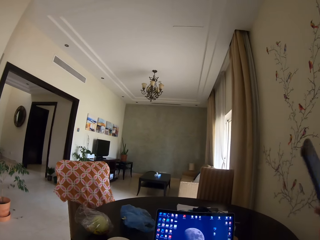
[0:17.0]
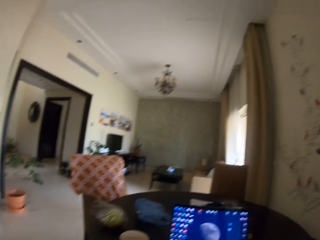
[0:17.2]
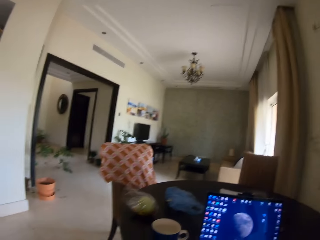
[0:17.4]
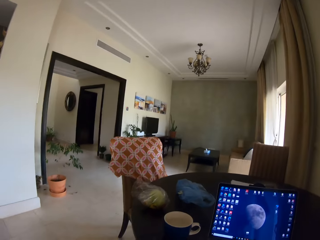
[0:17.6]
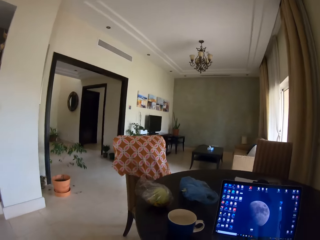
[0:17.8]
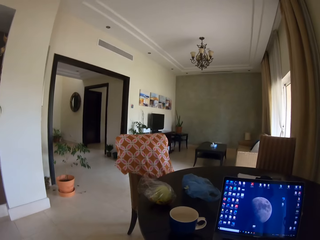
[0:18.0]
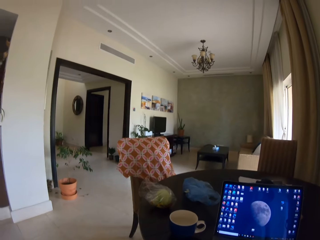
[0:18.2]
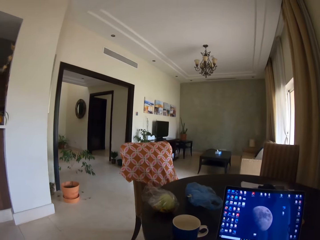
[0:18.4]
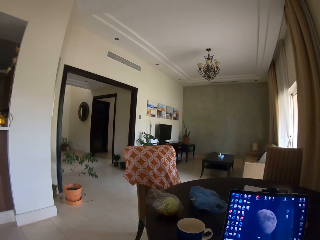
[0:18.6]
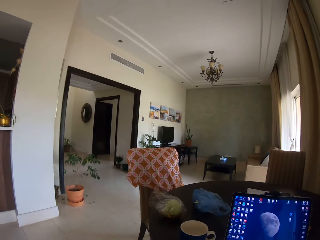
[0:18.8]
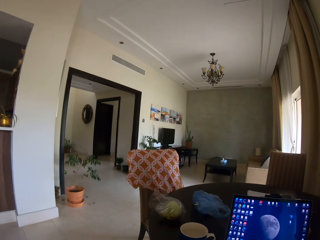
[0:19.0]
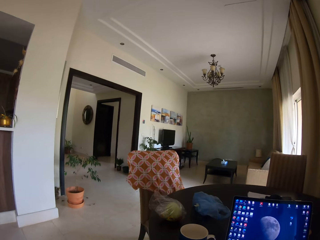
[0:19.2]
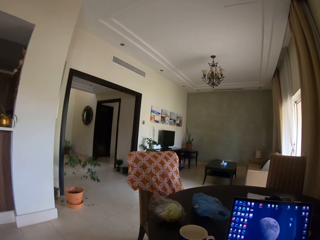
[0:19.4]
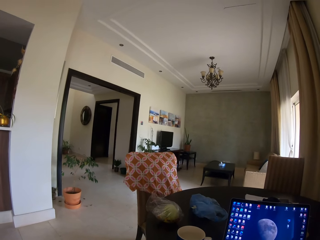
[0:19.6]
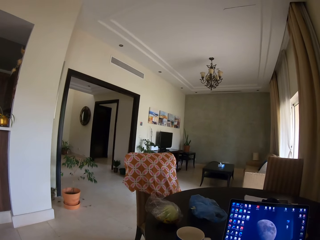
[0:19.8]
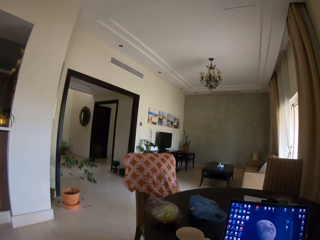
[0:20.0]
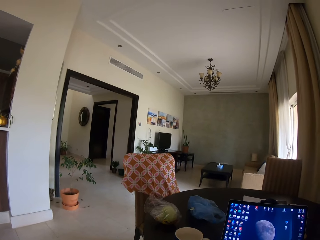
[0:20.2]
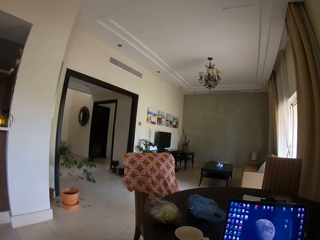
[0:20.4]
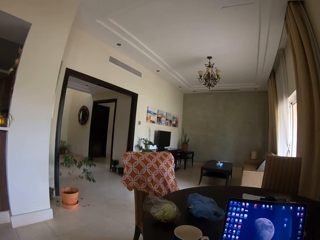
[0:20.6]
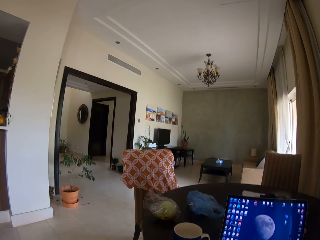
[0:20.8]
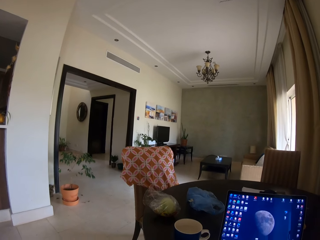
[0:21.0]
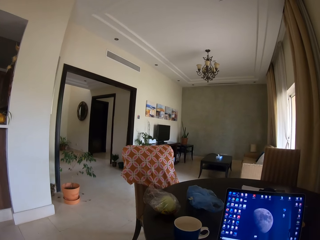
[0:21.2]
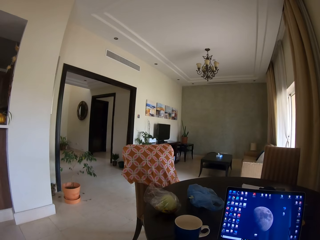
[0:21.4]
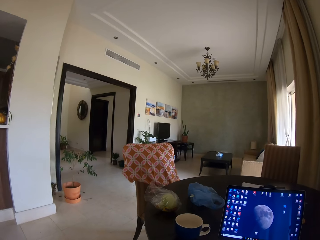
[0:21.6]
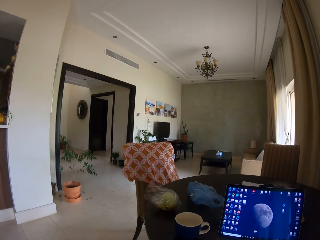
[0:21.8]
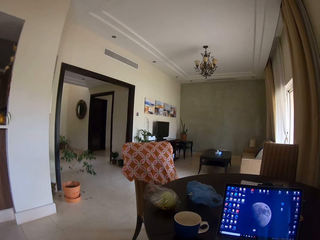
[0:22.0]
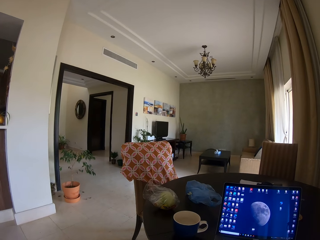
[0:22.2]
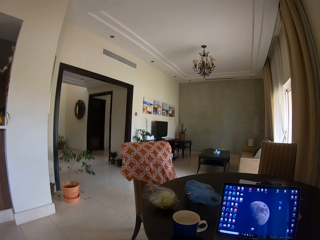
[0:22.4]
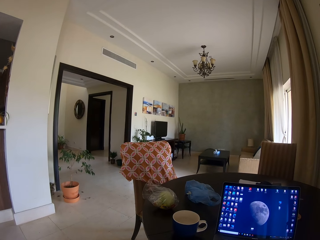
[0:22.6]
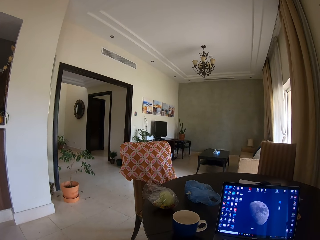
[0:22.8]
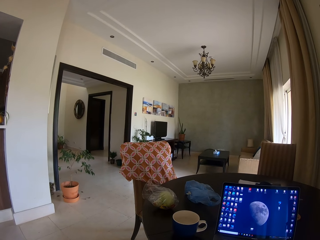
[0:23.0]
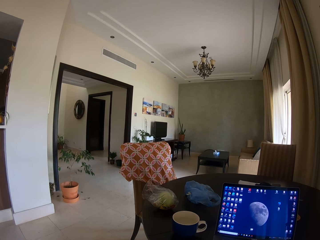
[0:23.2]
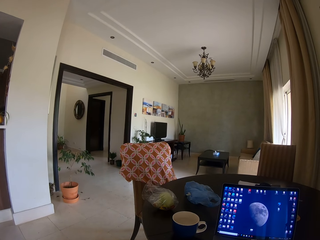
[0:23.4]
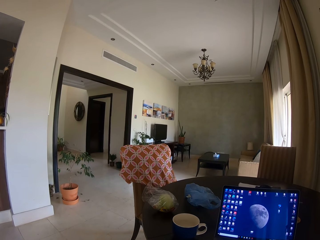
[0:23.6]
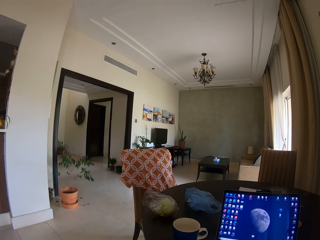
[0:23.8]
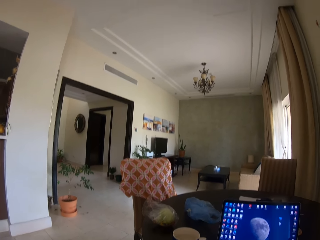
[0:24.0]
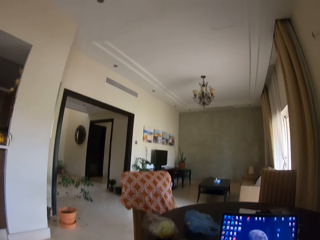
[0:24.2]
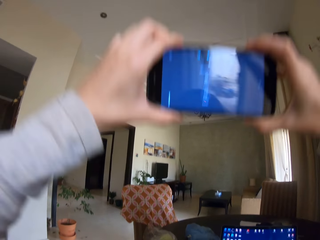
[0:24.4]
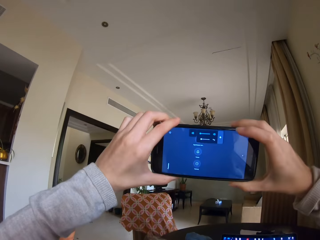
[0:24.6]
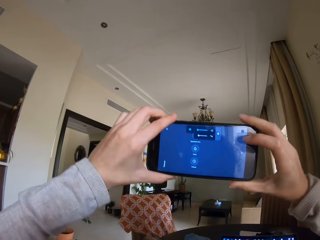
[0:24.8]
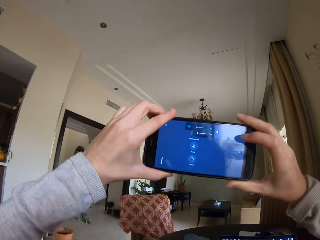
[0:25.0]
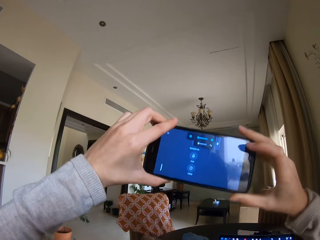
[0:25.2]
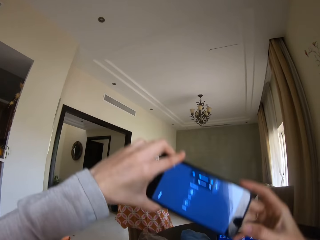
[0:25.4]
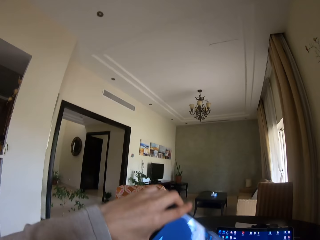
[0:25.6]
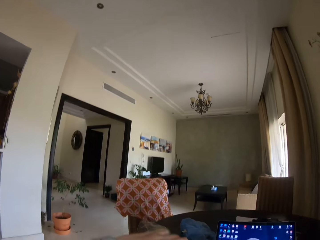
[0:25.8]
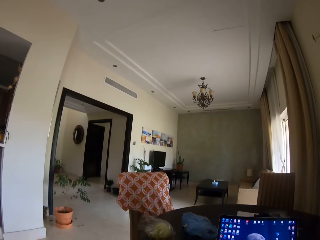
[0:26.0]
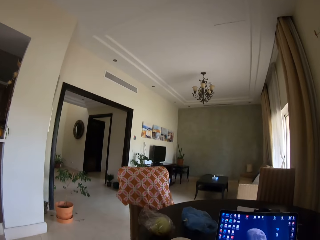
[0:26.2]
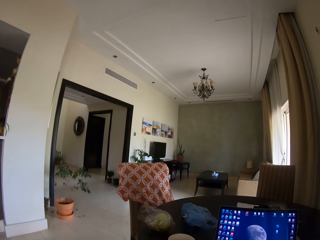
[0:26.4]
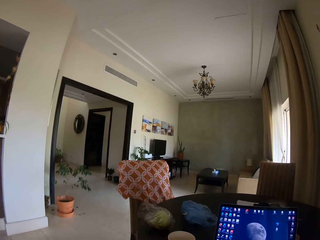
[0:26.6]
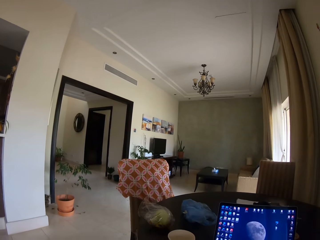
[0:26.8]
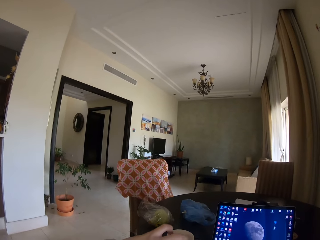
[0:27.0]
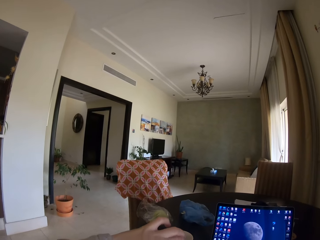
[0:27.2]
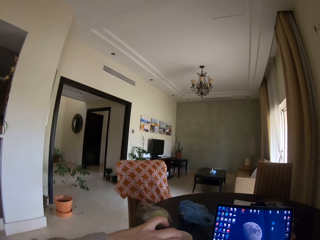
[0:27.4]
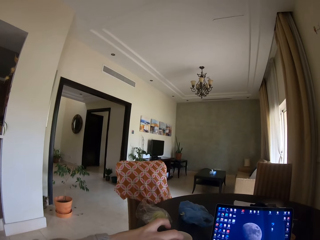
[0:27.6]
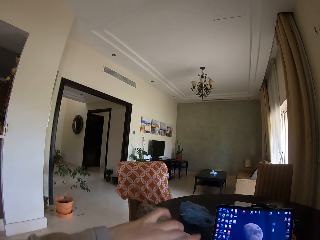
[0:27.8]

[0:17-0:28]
The camera wearer stares around the house. They operate the phone. They stare around the house.

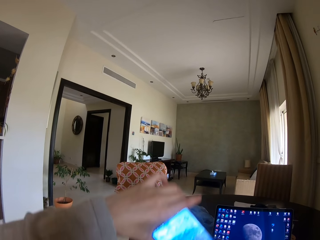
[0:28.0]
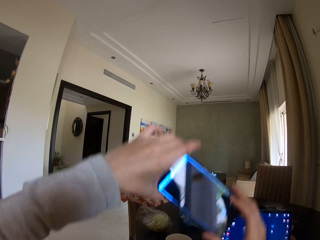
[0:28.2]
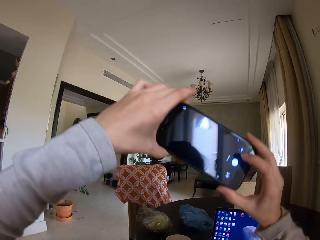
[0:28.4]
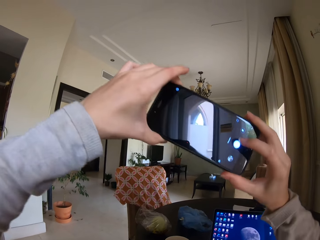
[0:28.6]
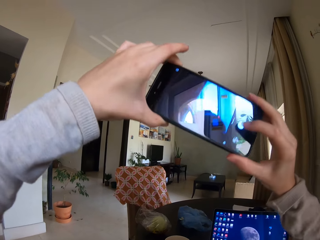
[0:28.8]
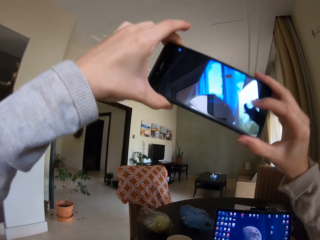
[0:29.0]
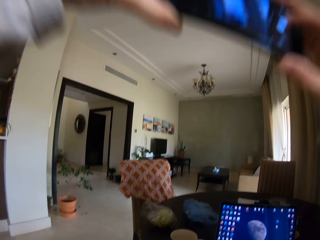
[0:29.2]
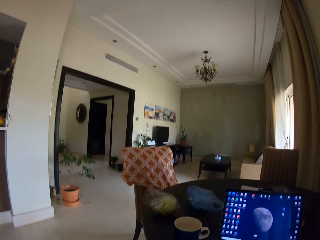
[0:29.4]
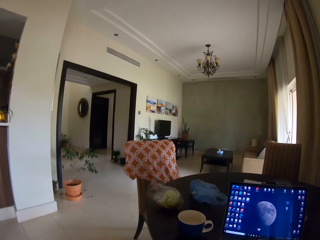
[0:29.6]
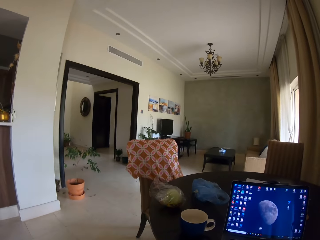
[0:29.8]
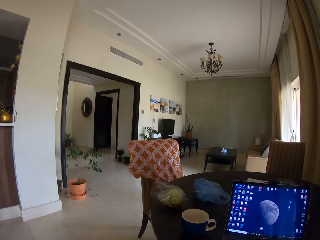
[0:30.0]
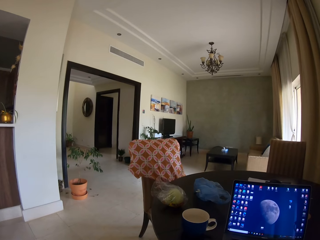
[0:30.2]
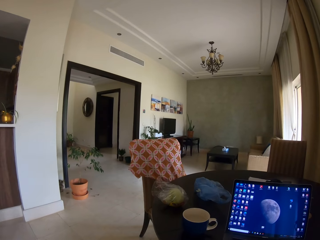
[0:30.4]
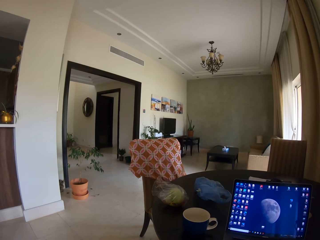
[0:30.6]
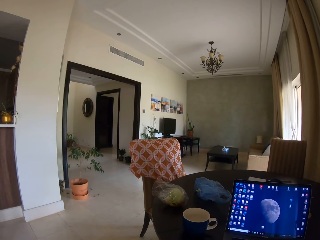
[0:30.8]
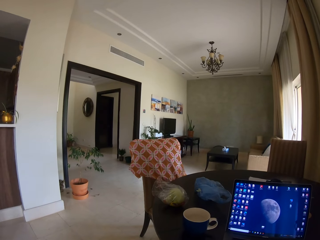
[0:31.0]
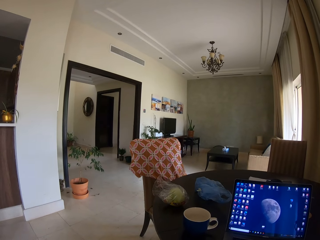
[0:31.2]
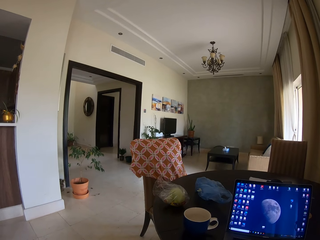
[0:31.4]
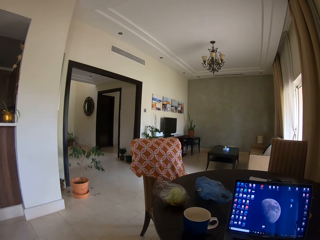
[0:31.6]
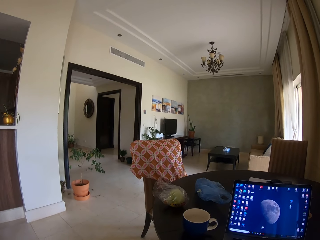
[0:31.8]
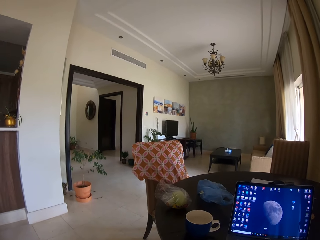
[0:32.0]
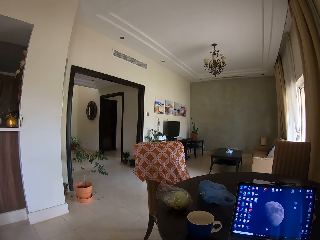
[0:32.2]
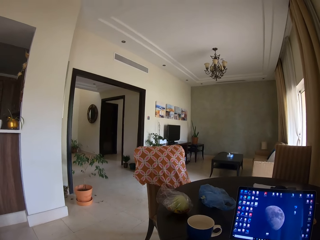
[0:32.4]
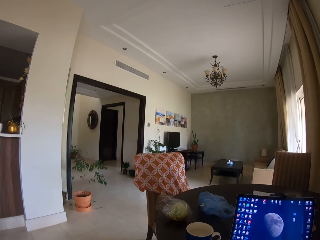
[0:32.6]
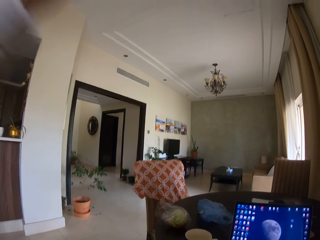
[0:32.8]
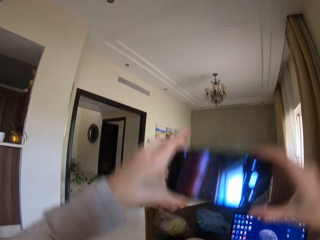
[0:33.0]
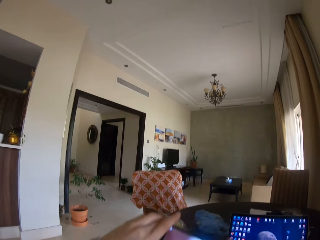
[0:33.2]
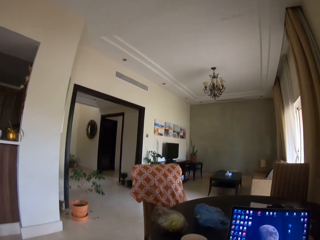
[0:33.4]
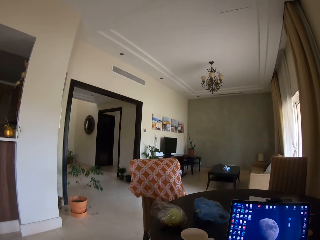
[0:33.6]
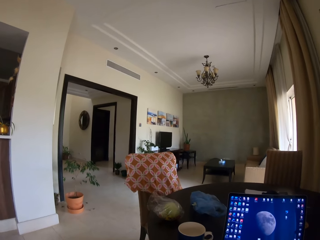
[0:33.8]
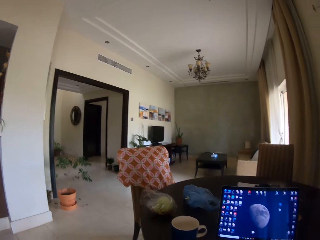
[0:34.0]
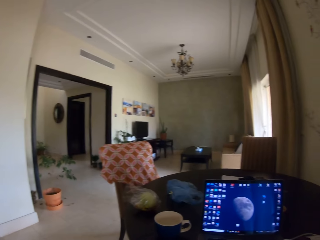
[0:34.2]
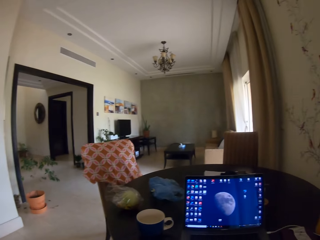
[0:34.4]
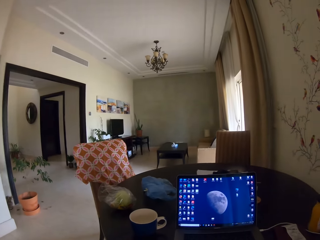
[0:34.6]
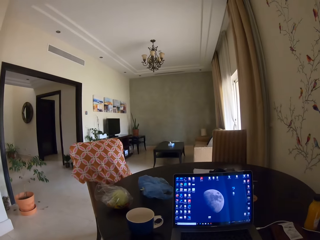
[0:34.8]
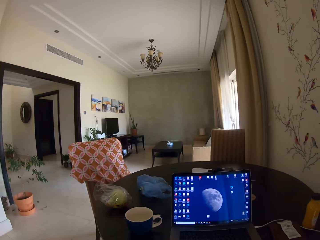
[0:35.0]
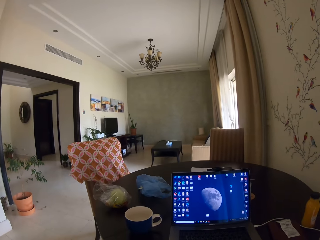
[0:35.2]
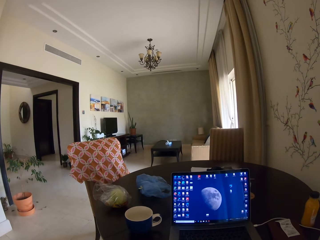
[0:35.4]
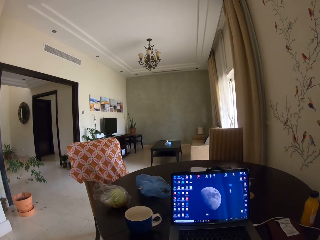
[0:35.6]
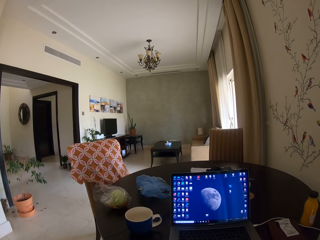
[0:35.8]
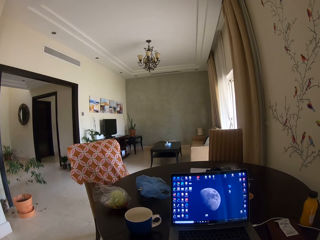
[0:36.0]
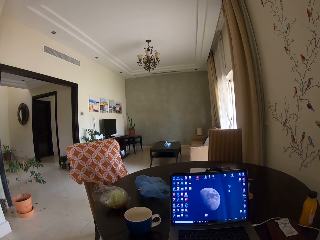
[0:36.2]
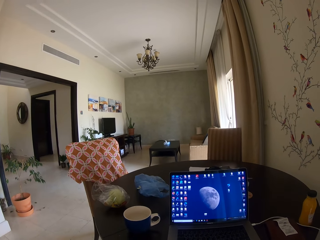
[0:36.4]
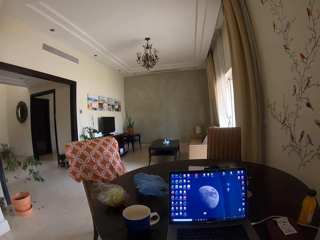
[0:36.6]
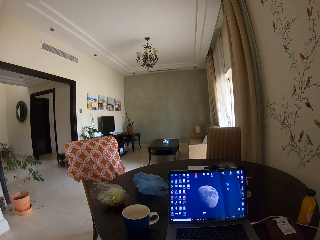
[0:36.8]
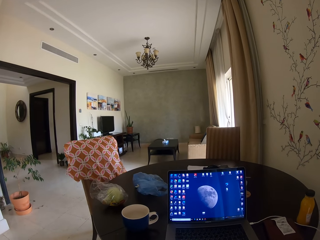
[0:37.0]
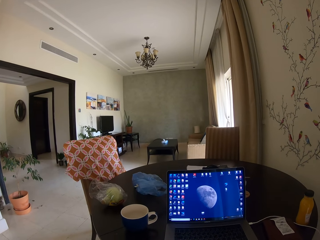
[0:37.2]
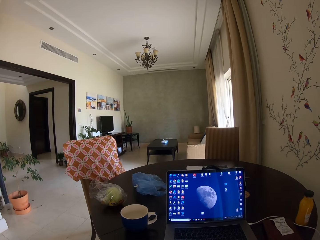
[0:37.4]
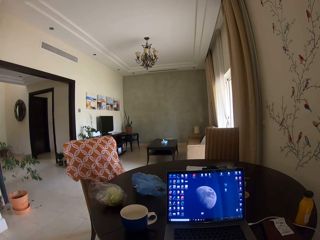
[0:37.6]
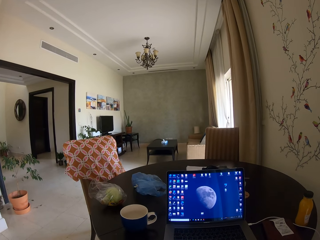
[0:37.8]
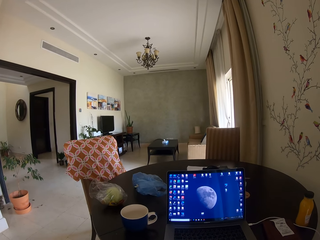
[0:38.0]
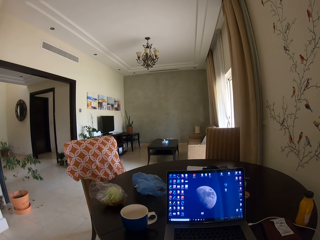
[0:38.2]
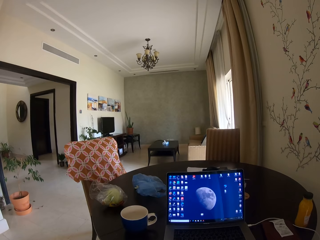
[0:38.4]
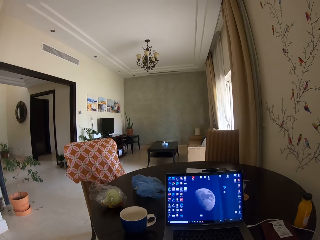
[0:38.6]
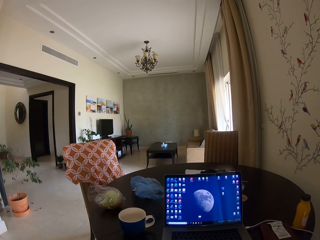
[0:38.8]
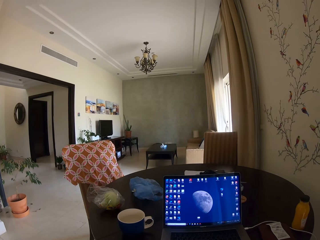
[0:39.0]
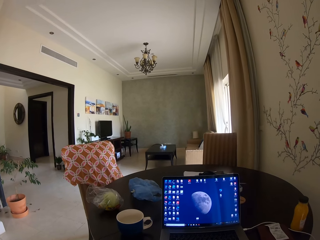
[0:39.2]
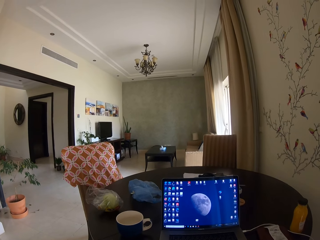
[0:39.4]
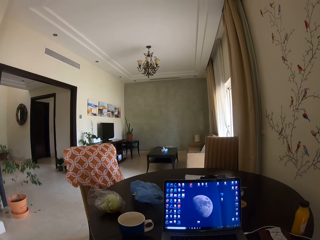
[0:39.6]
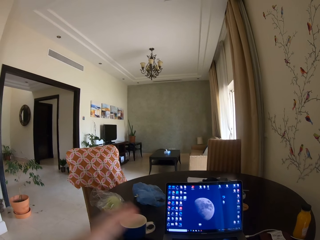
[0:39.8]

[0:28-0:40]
The camera wearer takes a picture with the phone. They stare around the house. They put the phone on the table. They stare around the house. They use the phone.
